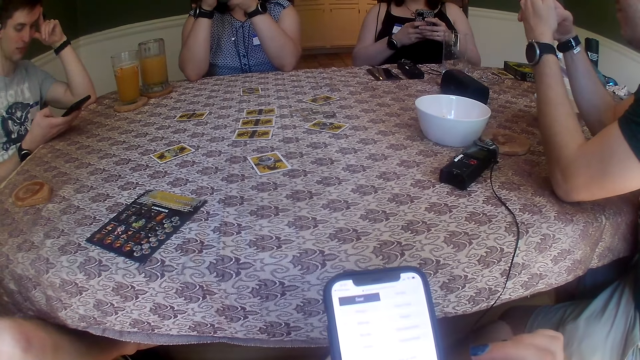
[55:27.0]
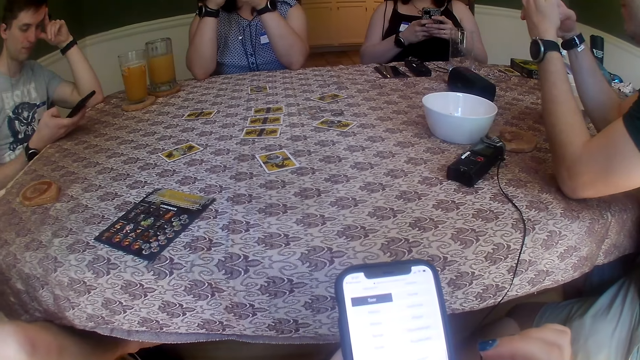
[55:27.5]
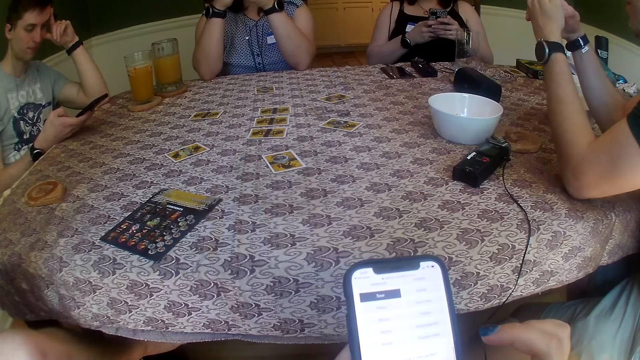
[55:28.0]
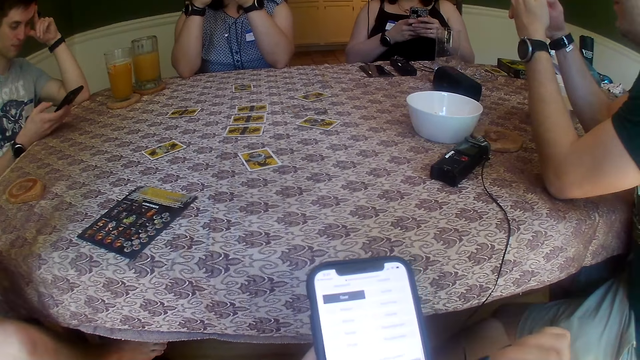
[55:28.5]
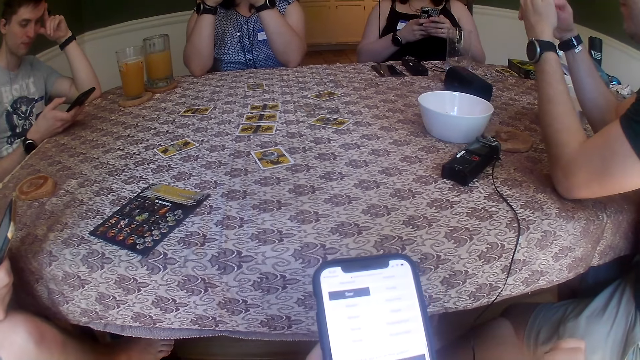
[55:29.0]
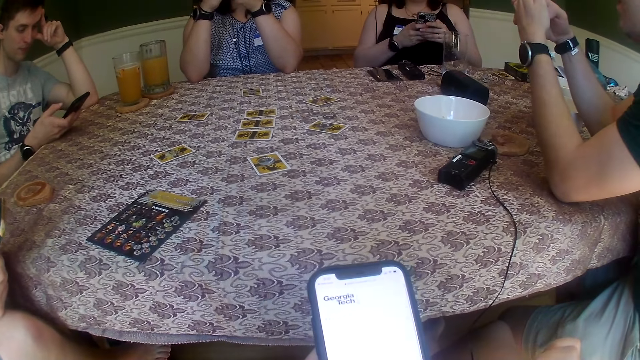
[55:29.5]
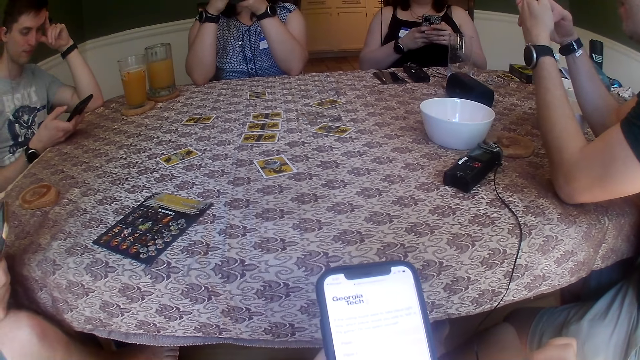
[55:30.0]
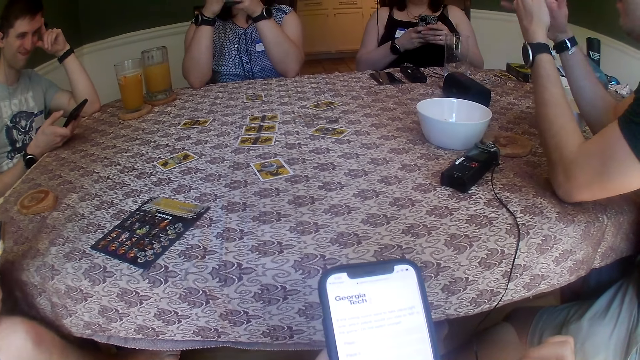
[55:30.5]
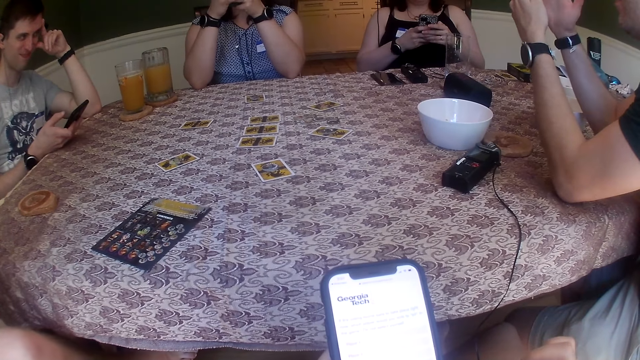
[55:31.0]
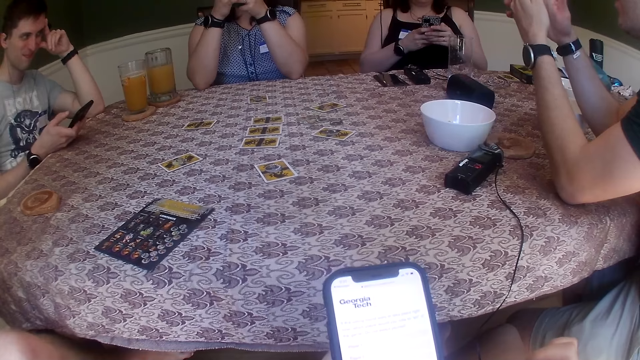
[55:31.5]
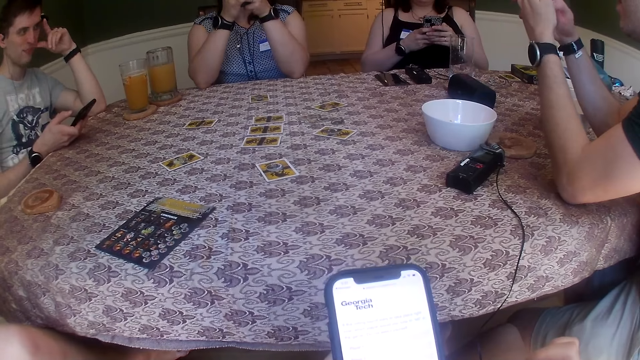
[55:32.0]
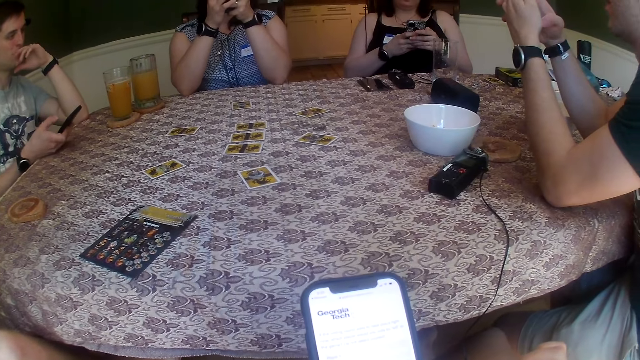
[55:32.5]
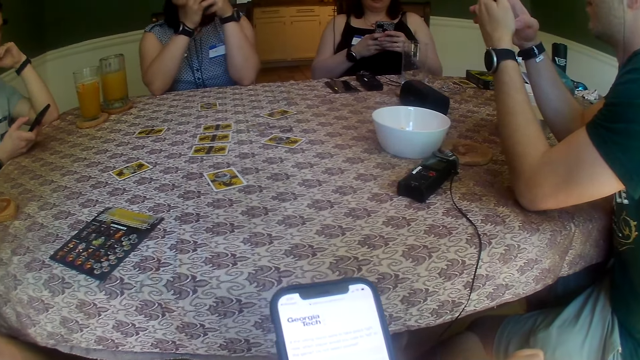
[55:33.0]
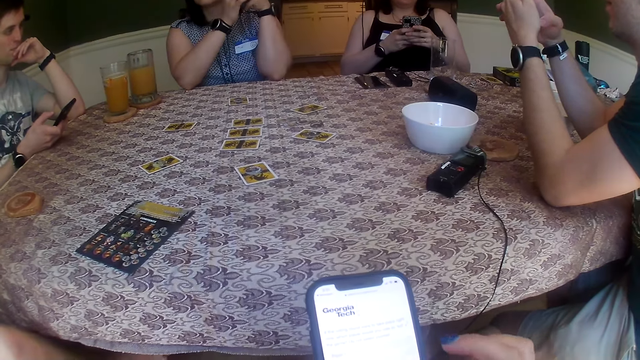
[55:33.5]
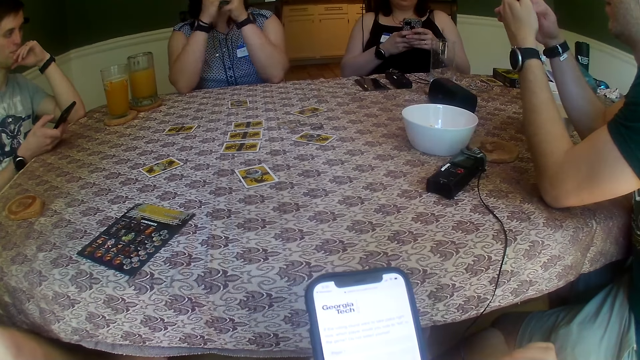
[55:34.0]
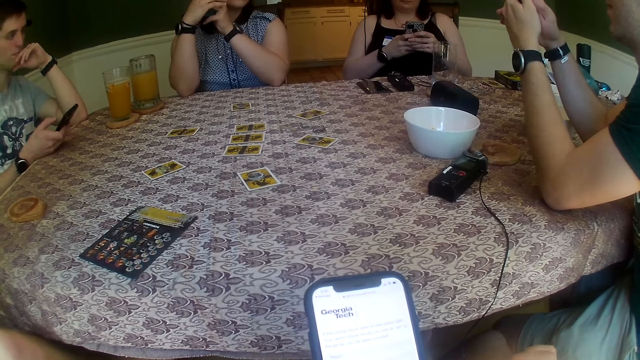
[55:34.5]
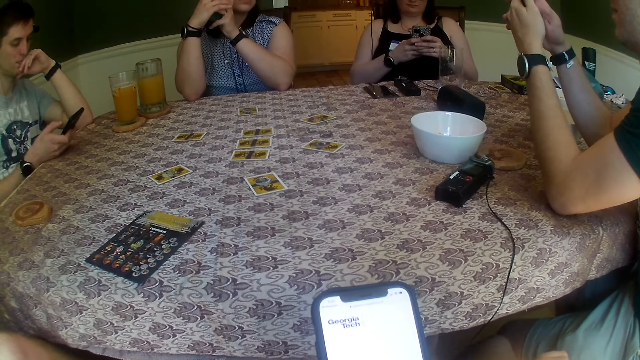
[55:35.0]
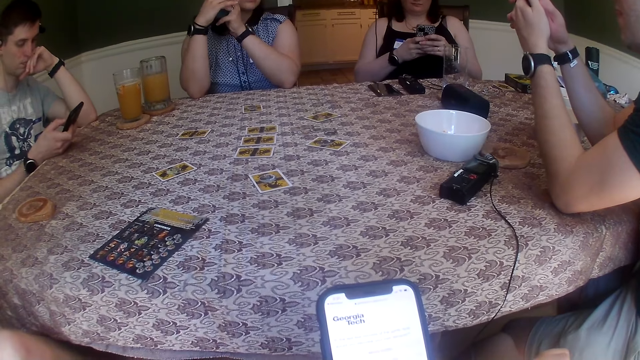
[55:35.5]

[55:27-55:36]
The camera wearer uses the phone.

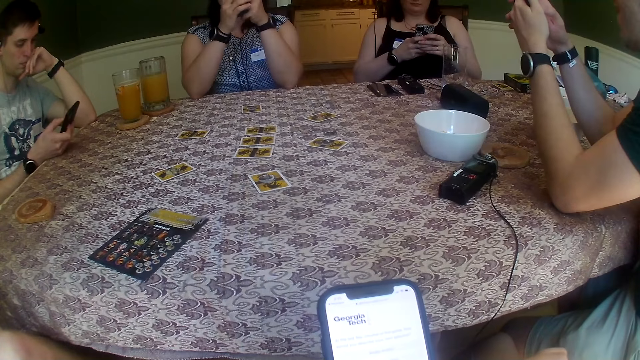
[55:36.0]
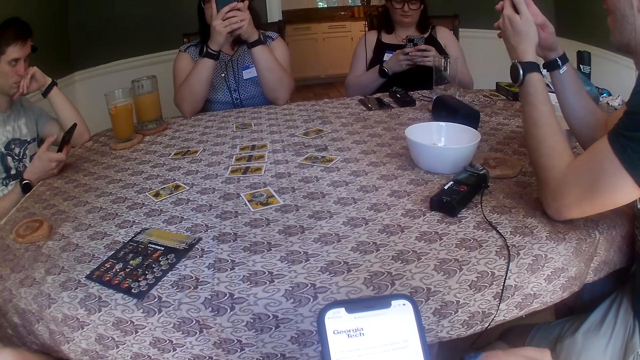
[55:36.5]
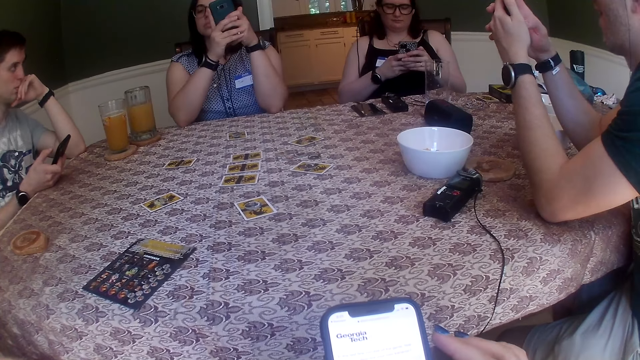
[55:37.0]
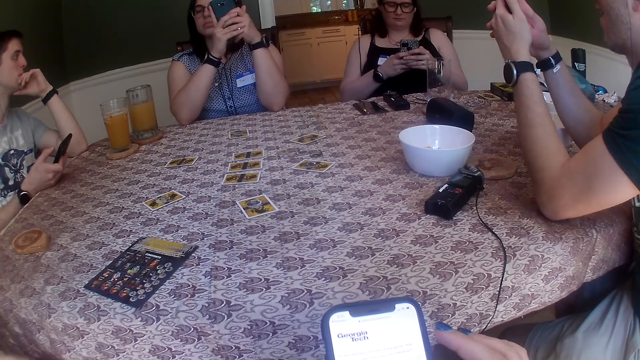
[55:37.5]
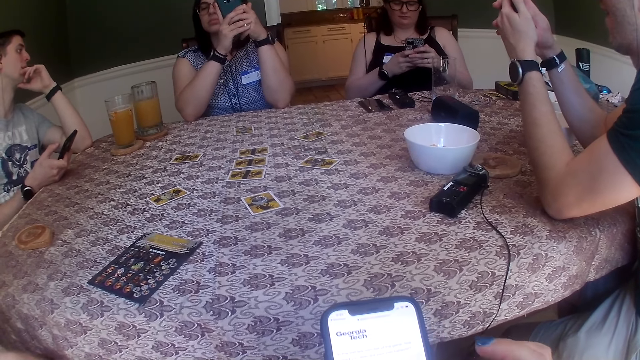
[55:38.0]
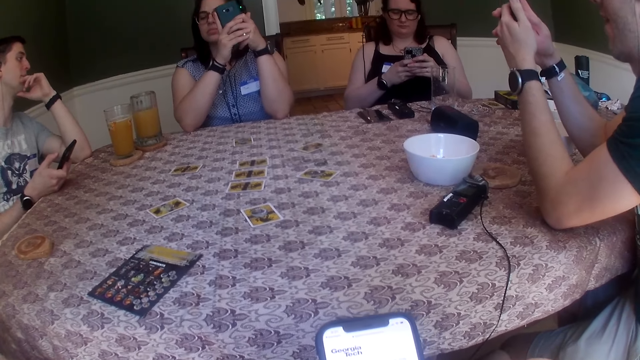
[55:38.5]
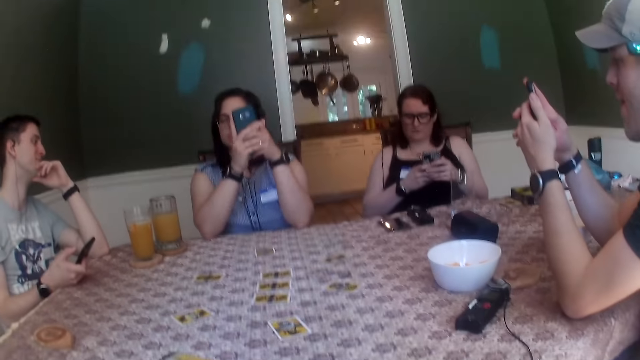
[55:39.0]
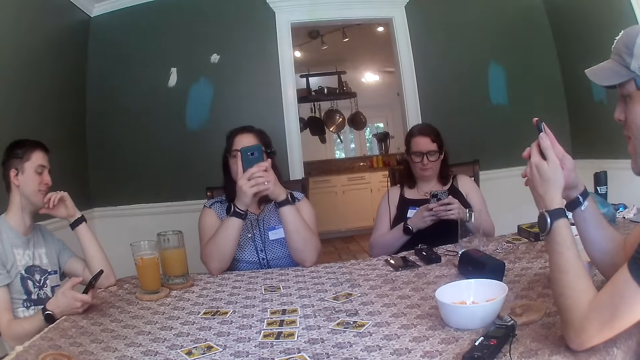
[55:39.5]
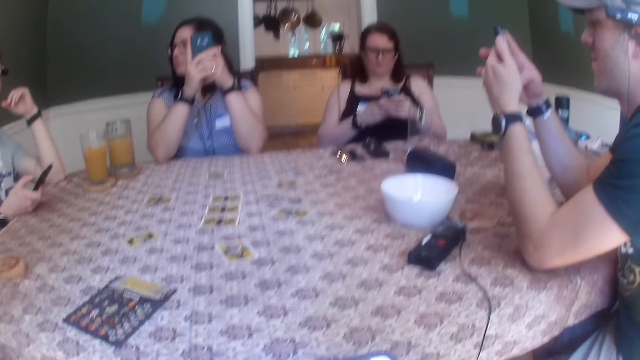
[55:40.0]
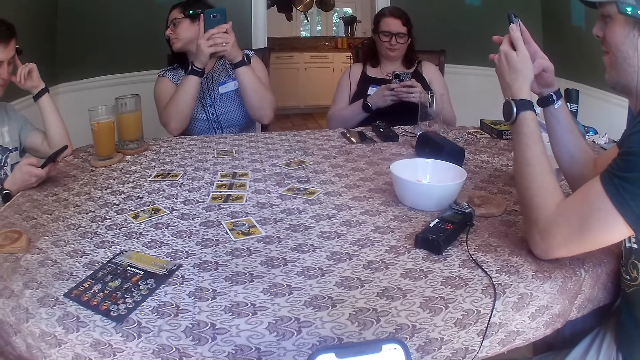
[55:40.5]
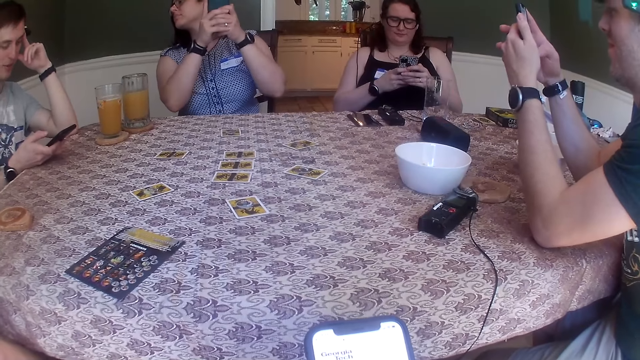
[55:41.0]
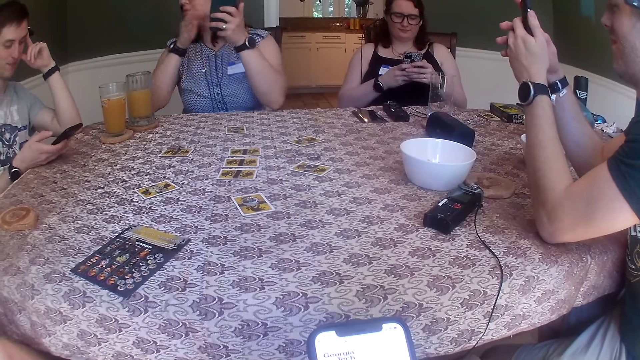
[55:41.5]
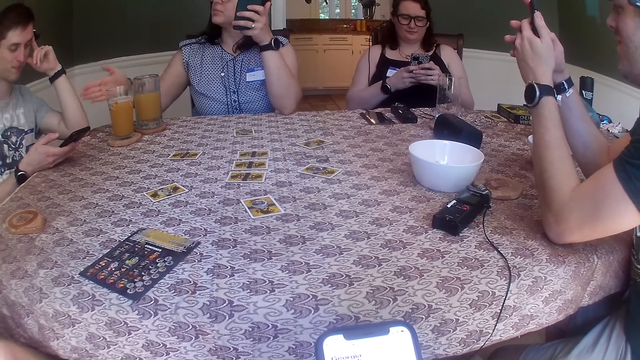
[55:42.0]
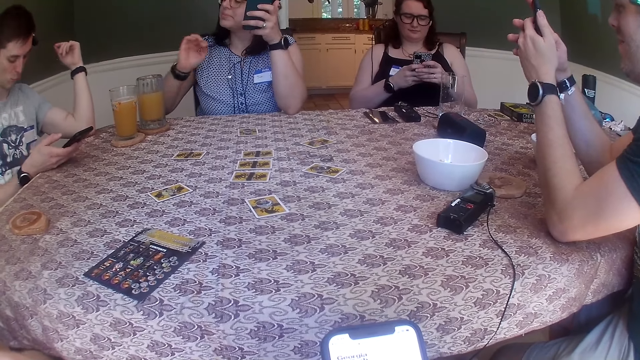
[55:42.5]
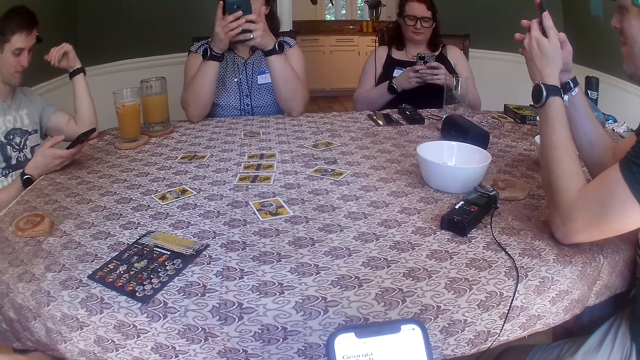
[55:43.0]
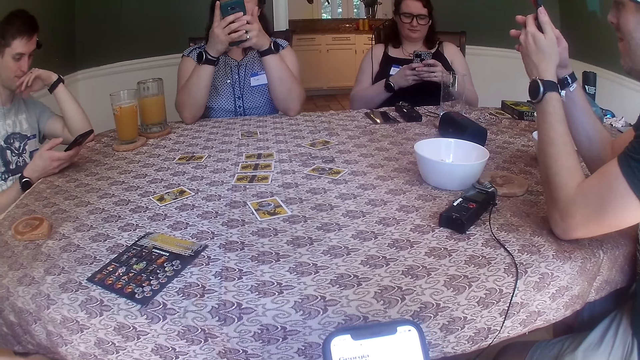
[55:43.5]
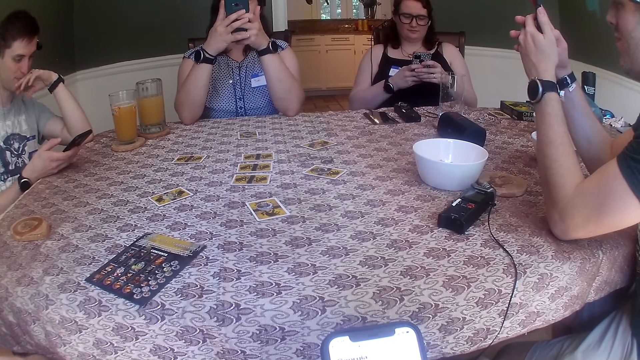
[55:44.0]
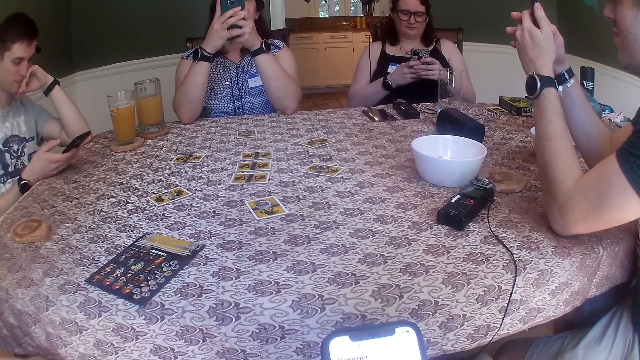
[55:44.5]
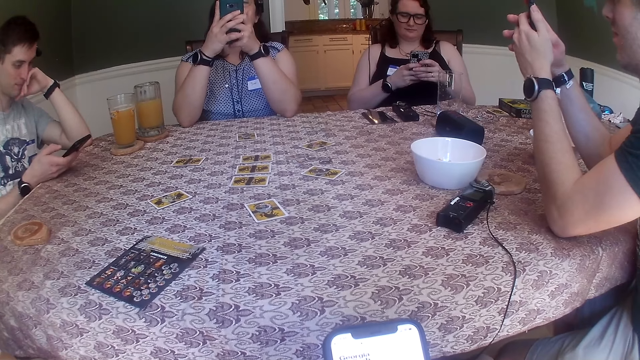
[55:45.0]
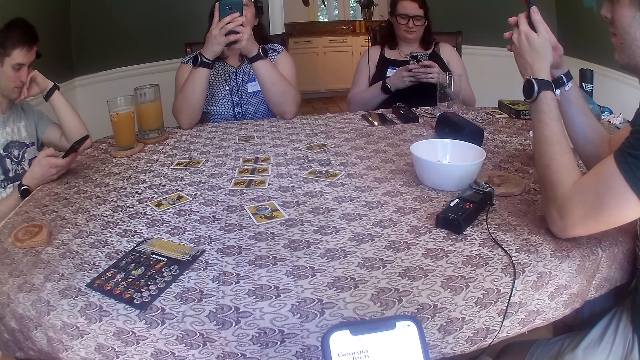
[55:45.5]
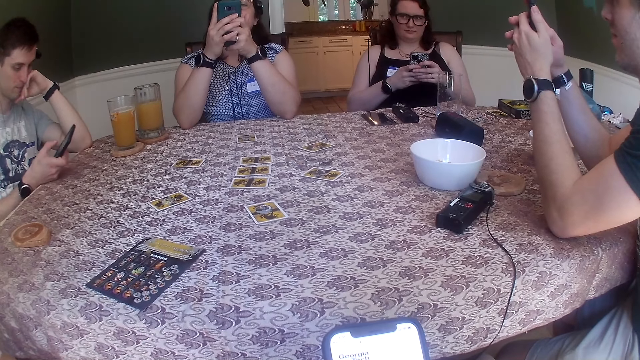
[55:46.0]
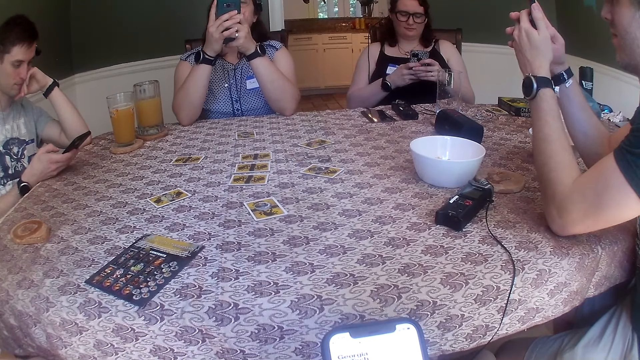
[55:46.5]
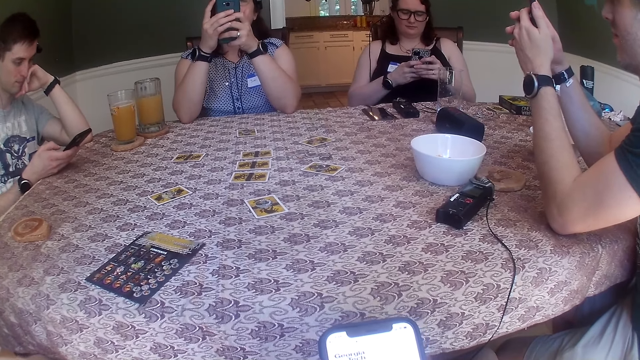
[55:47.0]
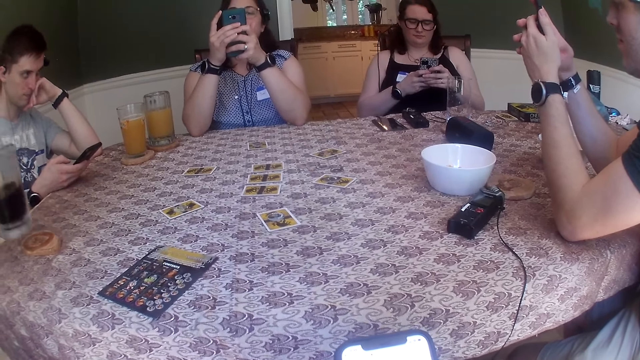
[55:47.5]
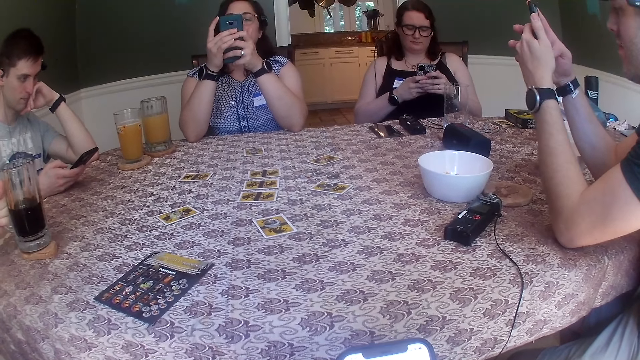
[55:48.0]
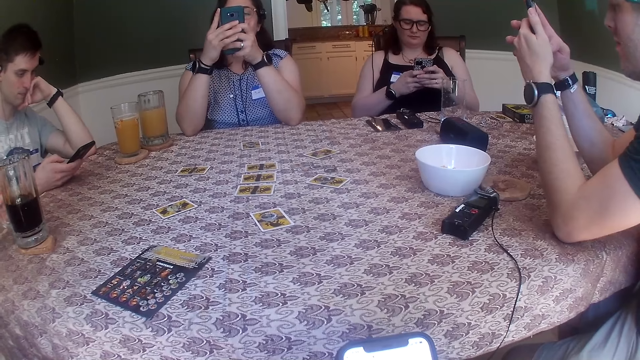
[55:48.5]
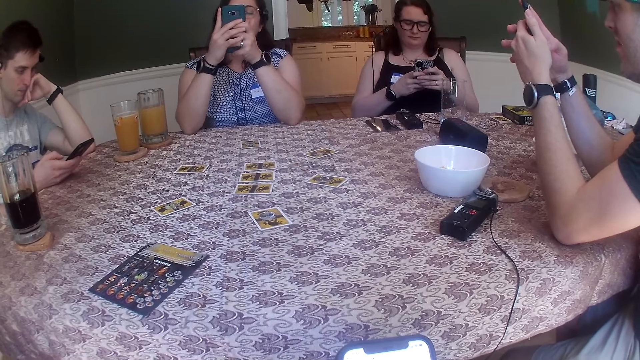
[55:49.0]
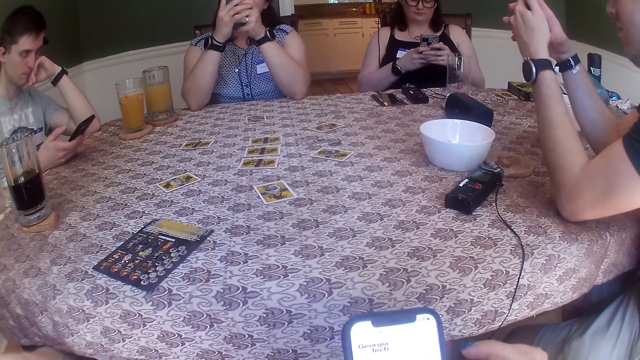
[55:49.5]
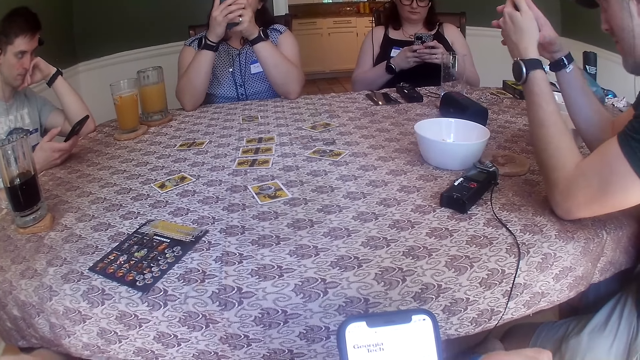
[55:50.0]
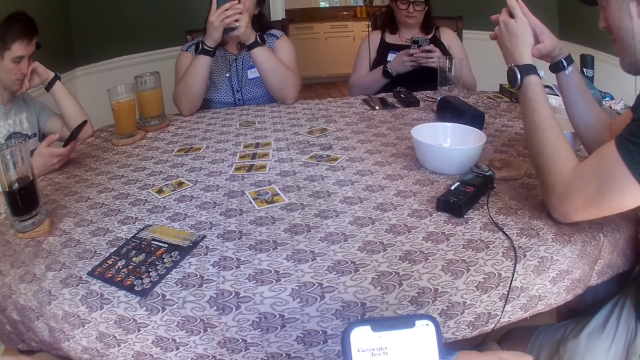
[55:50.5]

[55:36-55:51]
A man looks at the tag on a woman's chest. The woman looks aside. The man converses with the woman. The woman looks at the tag on the man's chest. The woman taps the man's arm with her right hand. She moves her hand. She uses a phone. The camera wearer uses a phone. Another man puts the cup on the coaster on the table with his left hand.
